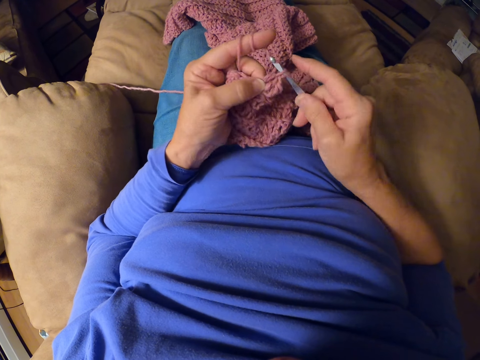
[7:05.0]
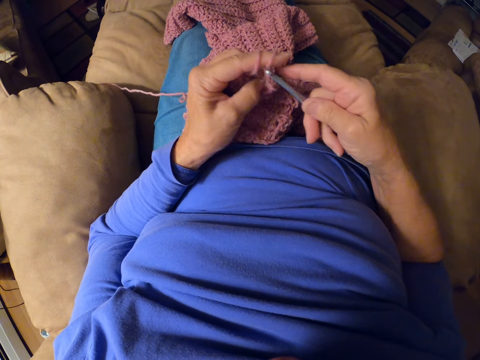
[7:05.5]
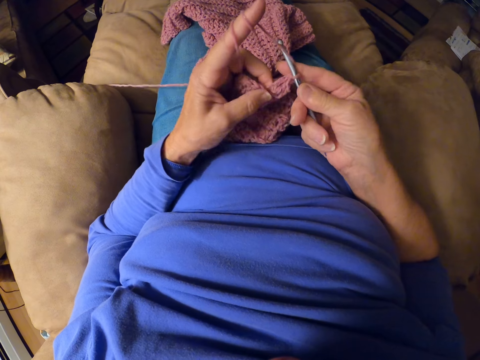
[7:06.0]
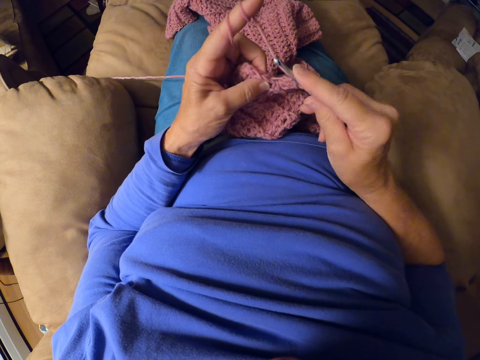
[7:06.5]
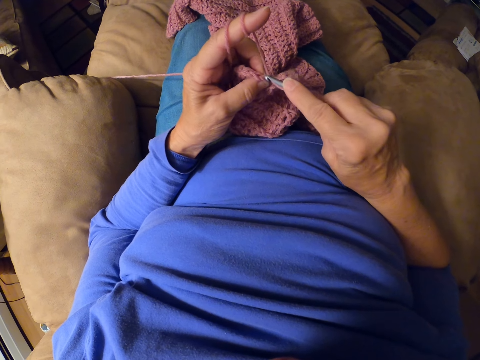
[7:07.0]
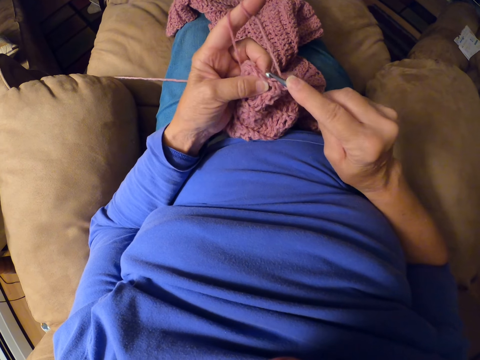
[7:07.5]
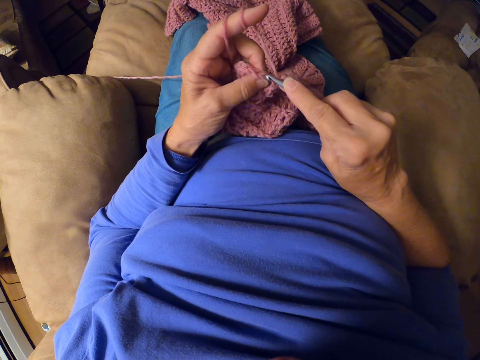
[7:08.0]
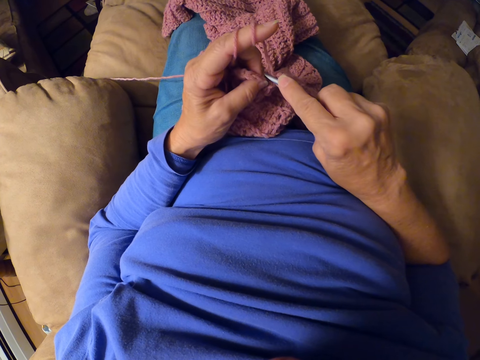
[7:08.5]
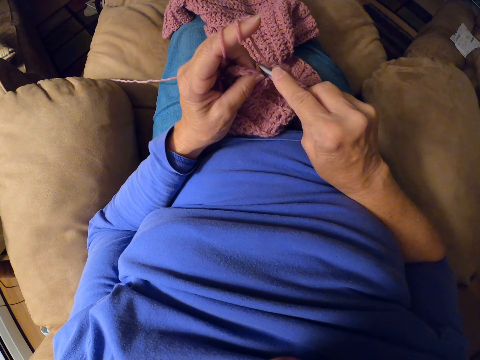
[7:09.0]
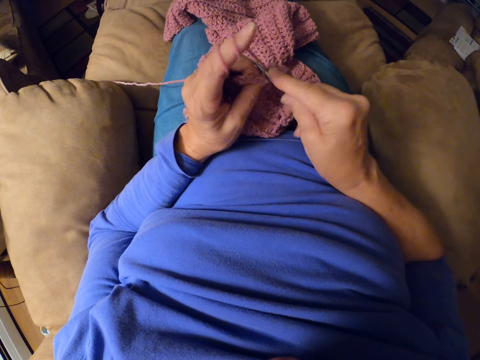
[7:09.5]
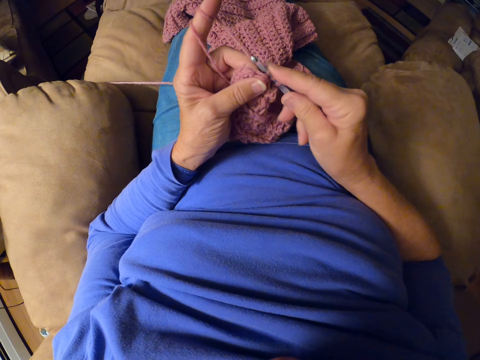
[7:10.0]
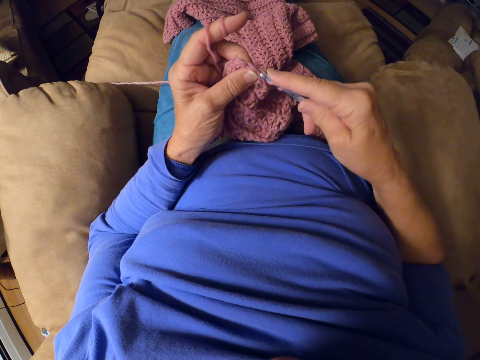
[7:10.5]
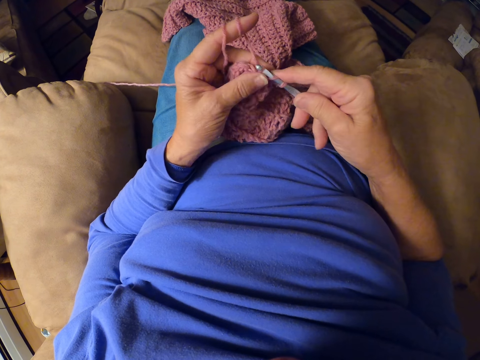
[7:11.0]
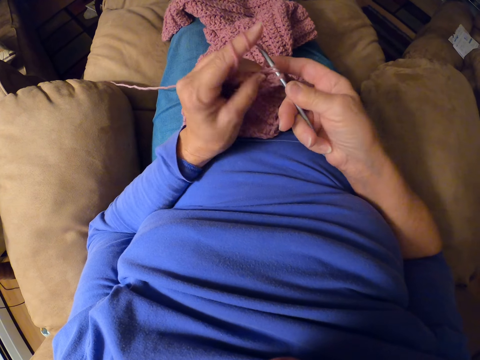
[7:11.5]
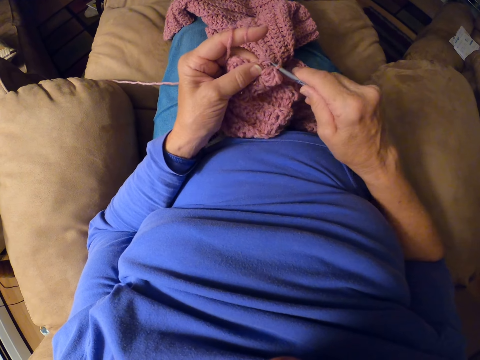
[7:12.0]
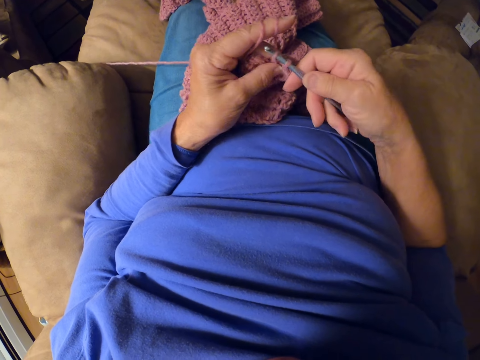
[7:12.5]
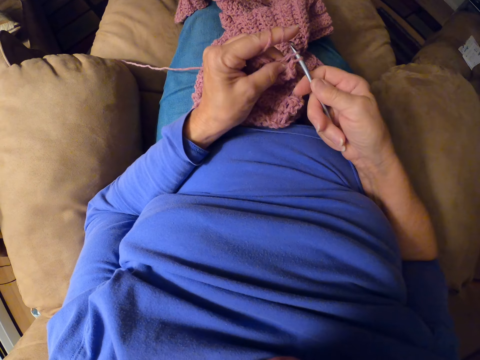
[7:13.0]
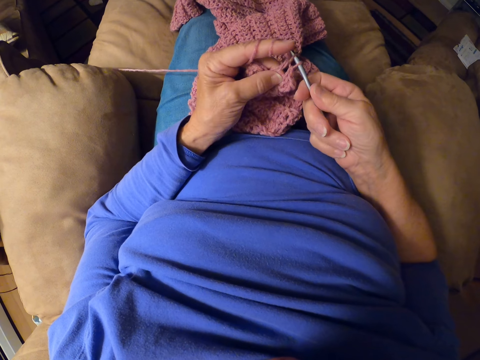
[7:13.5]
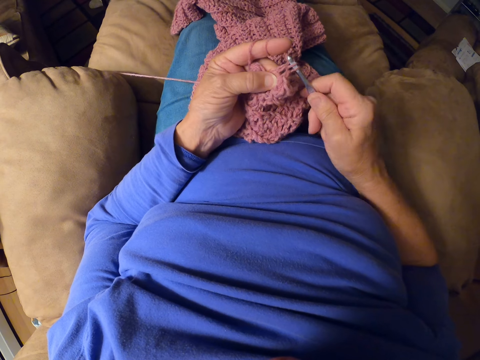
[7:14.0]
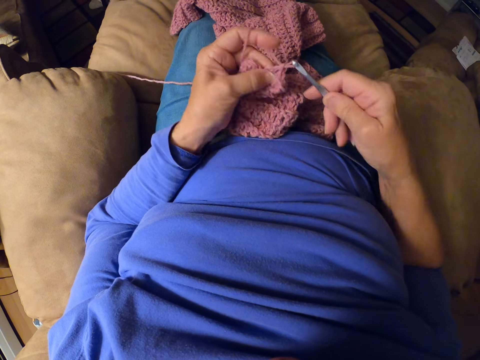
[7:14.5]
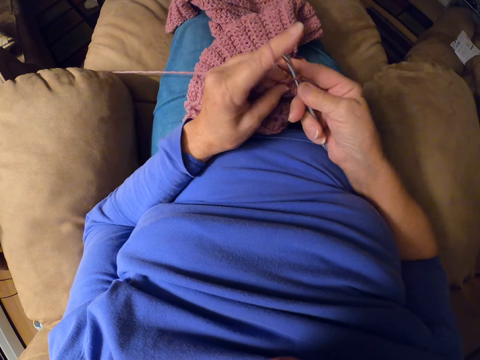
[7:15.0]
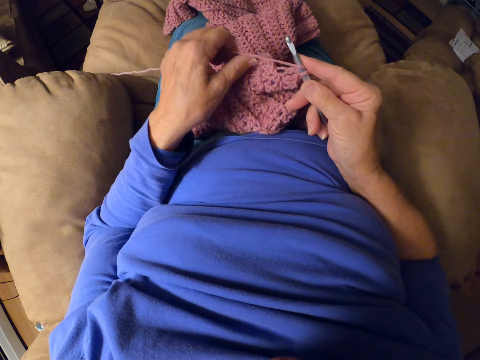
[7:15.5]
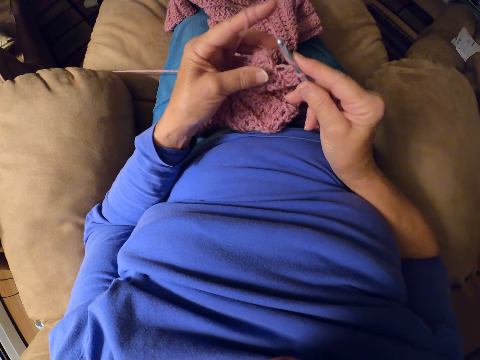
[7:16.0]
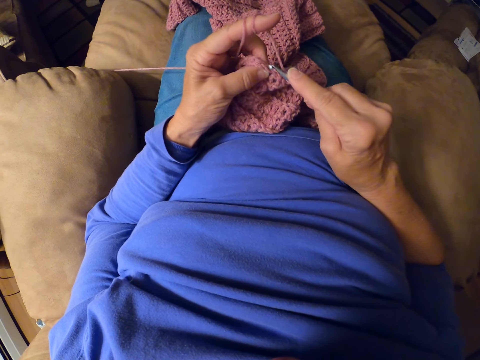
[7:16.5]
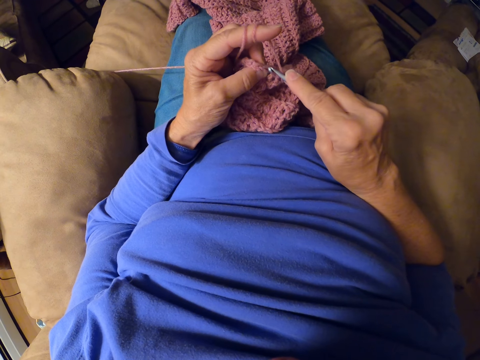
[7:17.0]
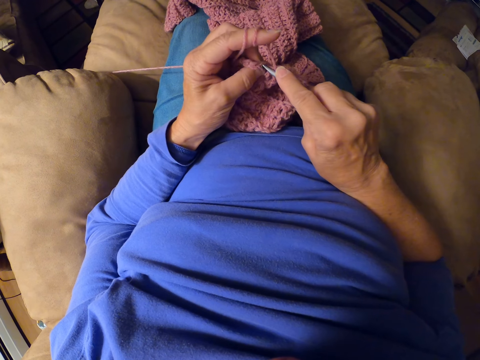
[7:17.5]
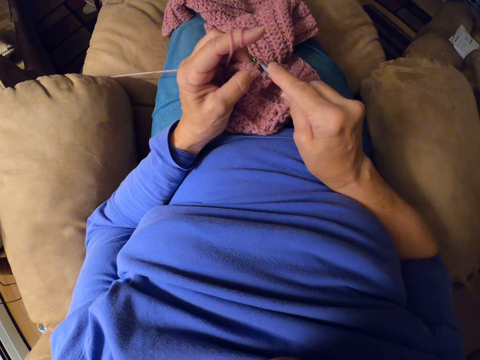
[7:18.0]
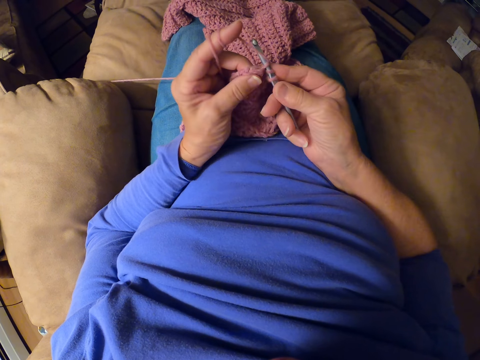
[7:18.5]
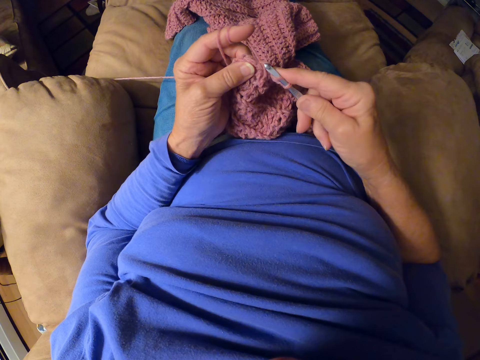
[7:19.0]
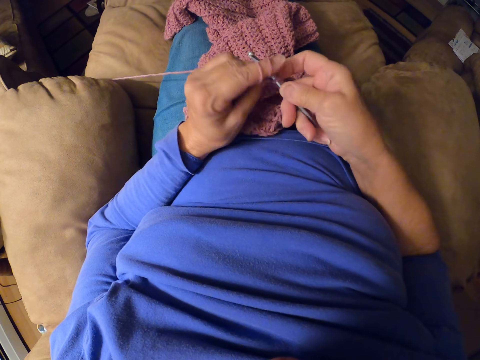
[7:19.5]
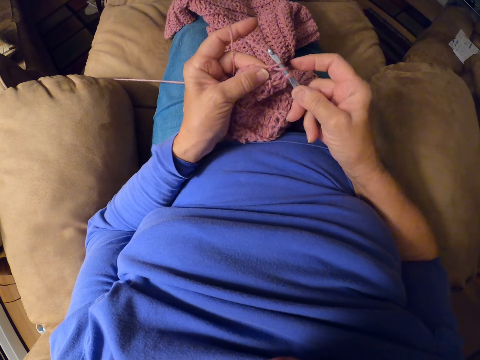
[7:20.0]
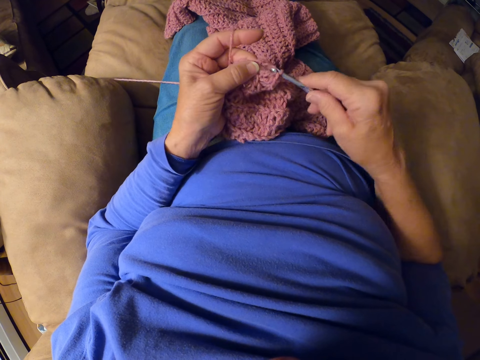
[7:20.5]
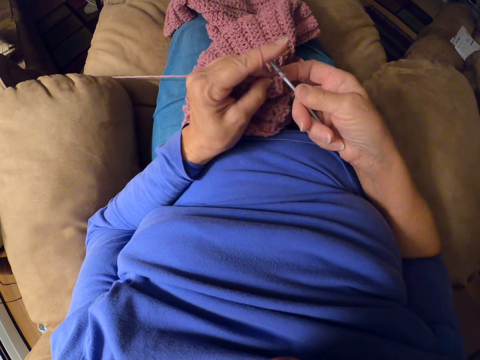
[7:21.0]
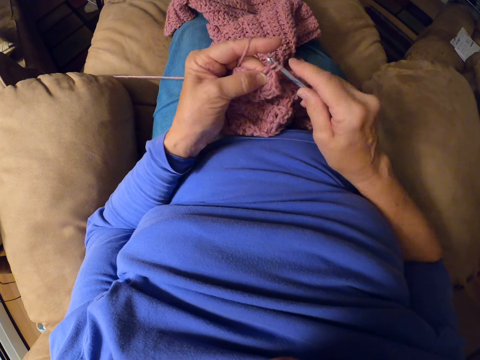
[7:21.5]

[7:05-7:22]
The camera wearer wraps the yarn around her left fingers. She resumes crocheting the yarn with the crochet hook.

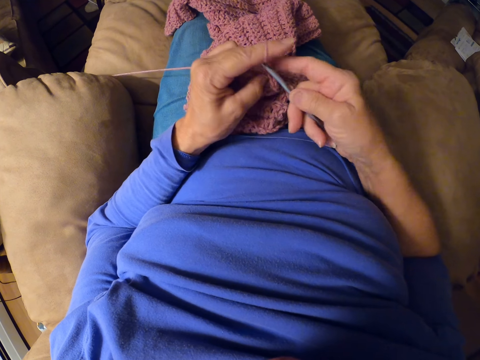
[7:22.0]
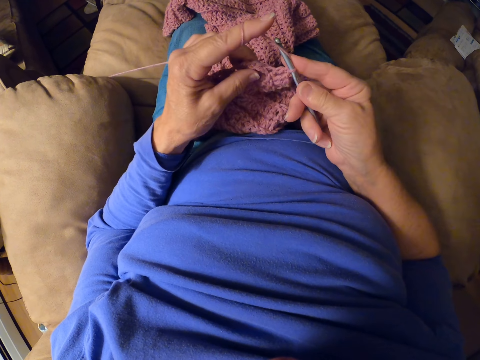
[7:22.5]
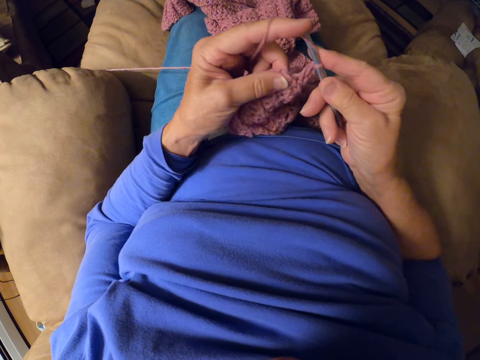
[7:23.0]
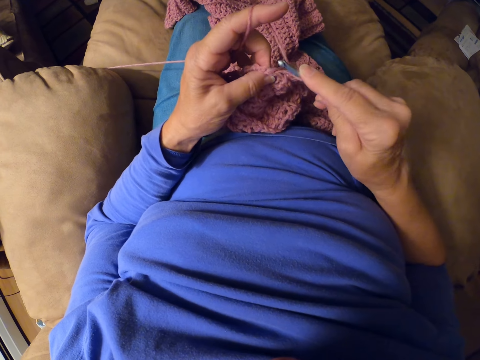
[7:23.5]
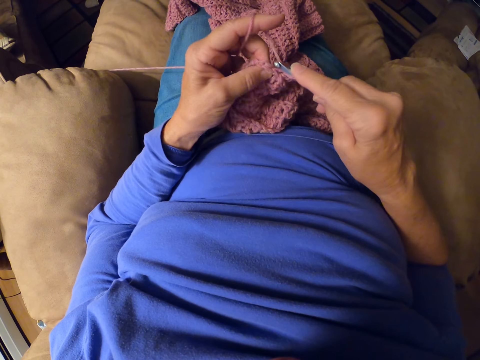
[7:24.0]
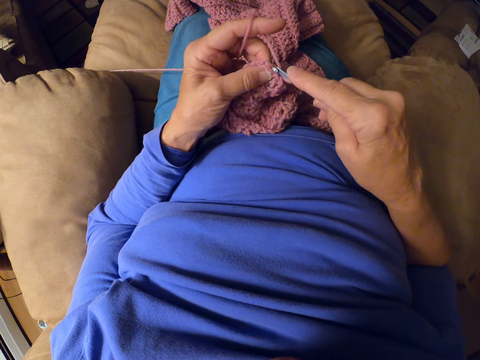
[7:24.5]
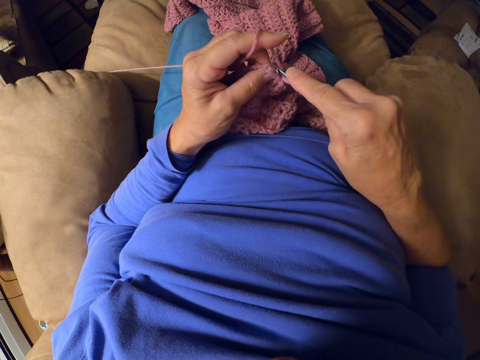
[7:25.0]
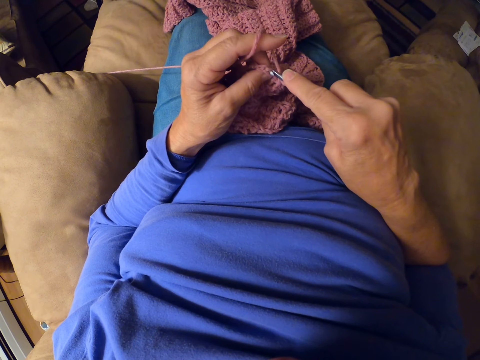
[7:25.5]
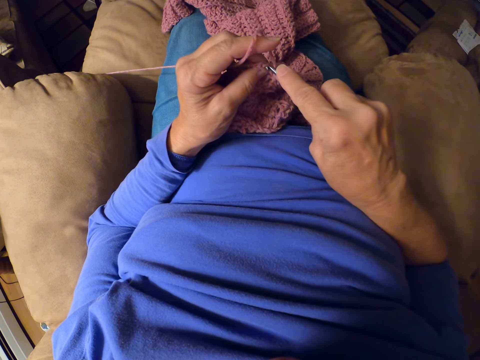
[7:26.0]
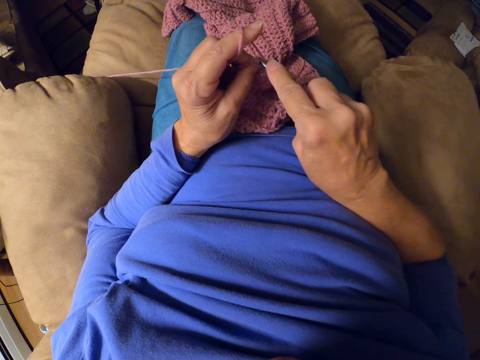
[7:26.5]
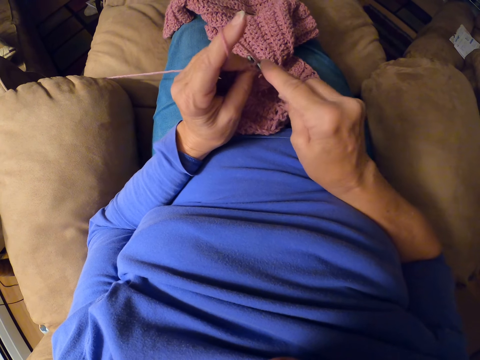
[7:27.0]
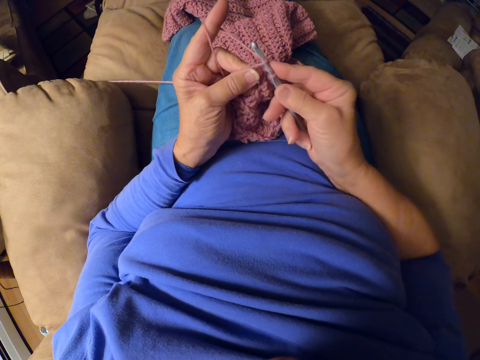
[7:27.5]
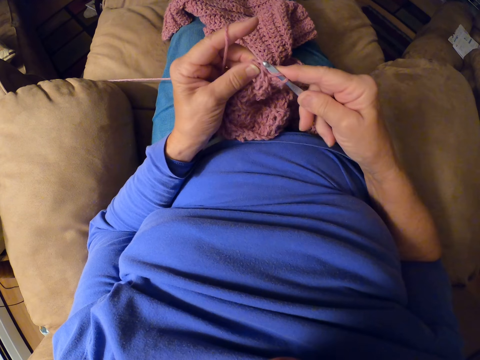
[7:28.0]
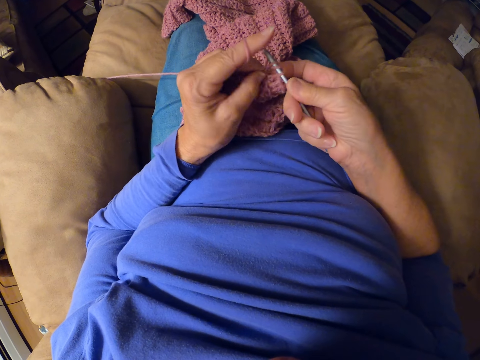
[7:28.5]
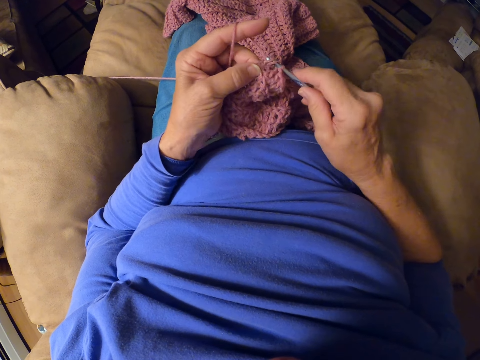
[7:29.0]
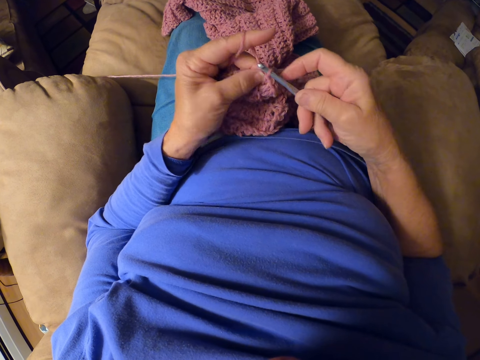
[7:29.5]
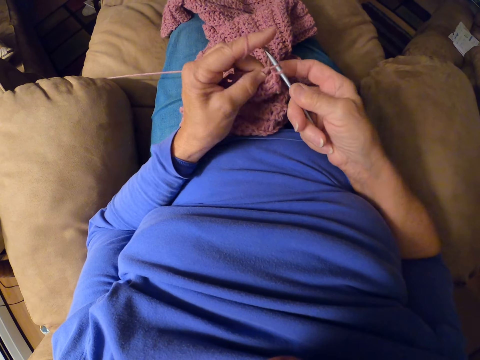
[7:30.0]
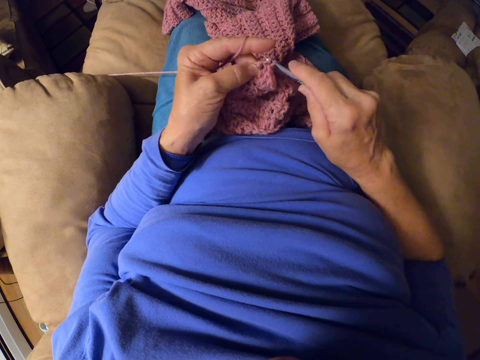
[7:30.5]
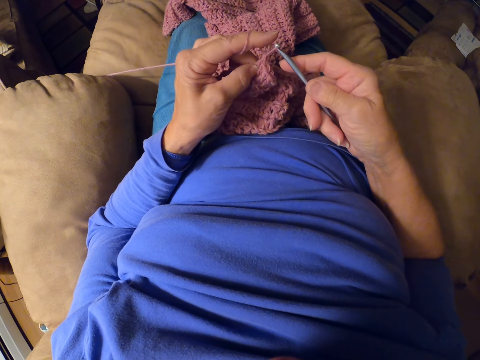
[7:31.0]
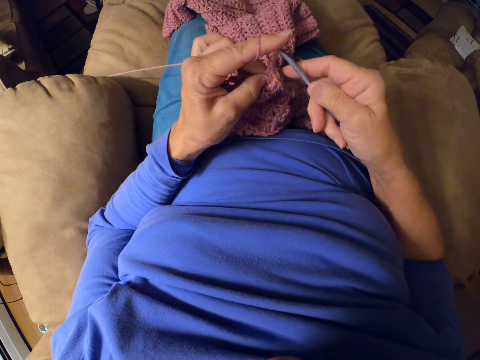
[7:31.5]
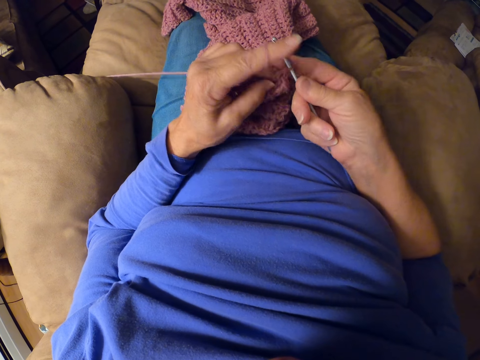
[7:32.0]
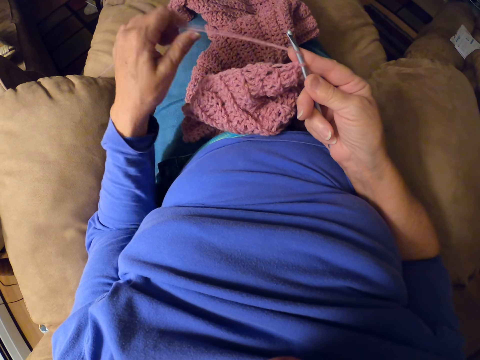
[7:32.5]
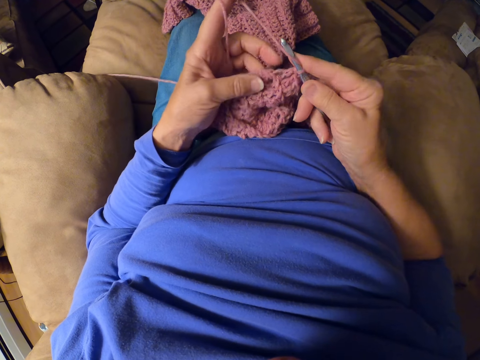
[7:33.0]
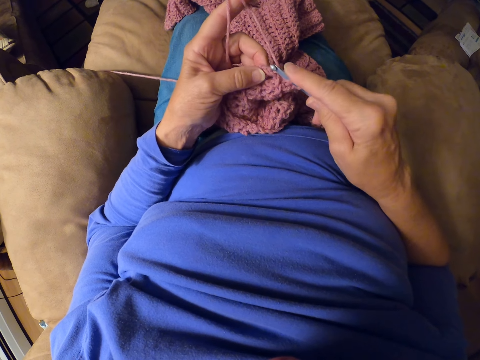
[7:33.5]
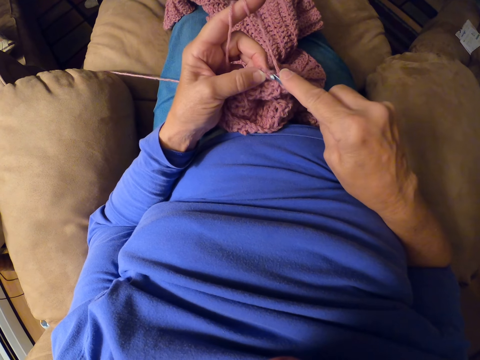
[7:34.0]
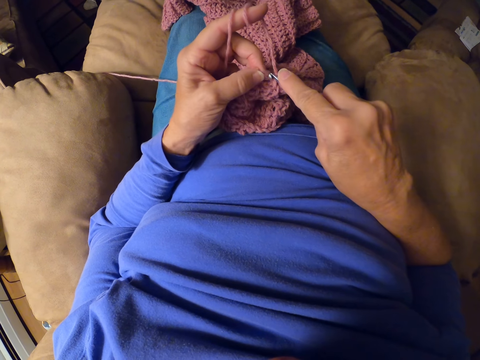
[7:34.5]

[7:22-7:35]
The camera wearer wraps the yarn around her left fingers.
